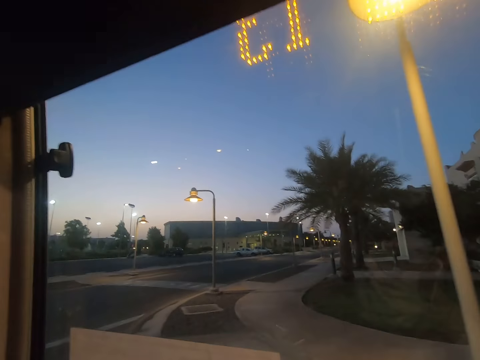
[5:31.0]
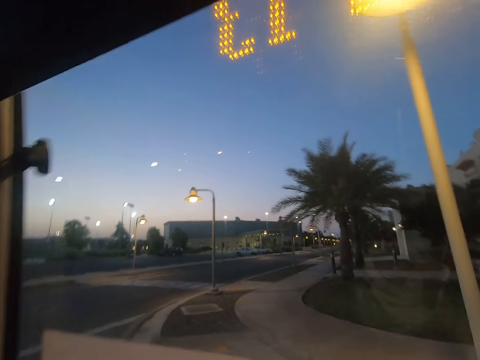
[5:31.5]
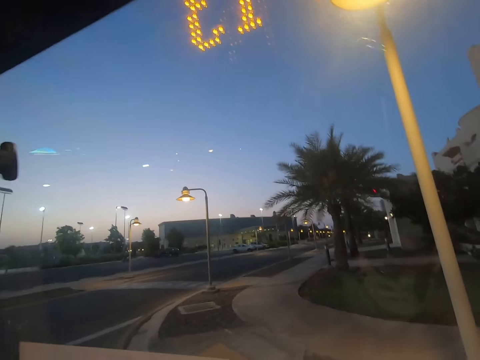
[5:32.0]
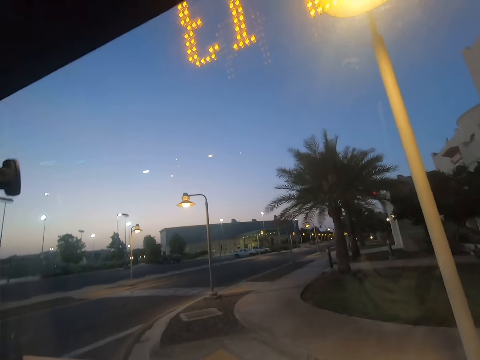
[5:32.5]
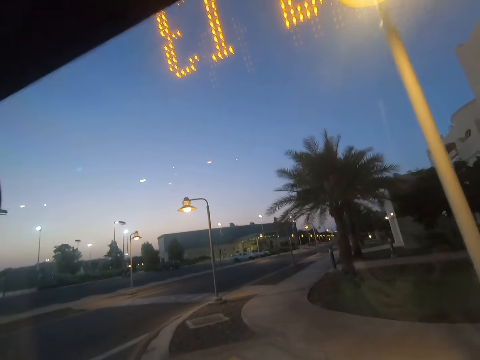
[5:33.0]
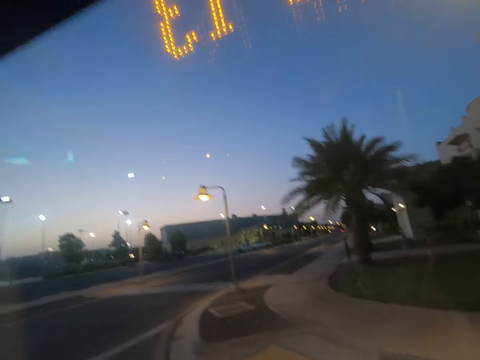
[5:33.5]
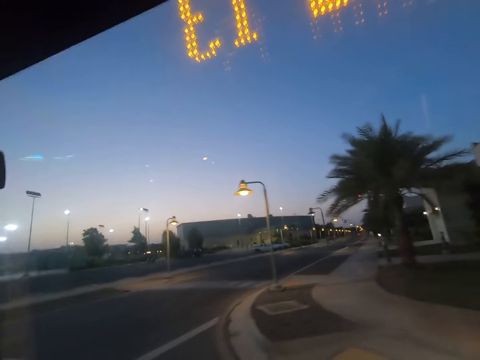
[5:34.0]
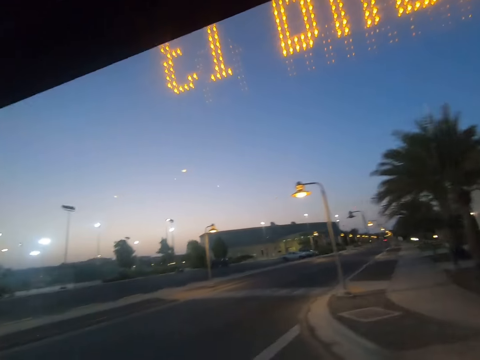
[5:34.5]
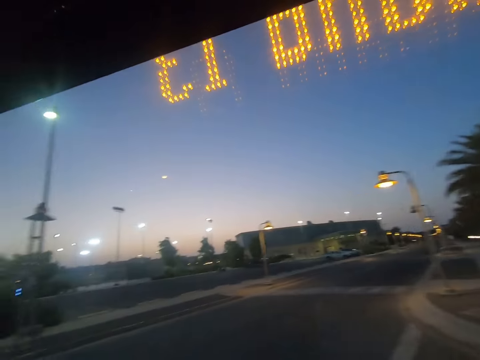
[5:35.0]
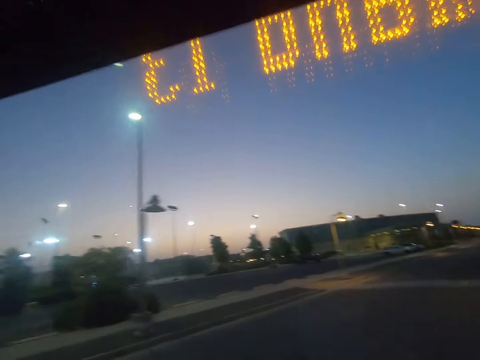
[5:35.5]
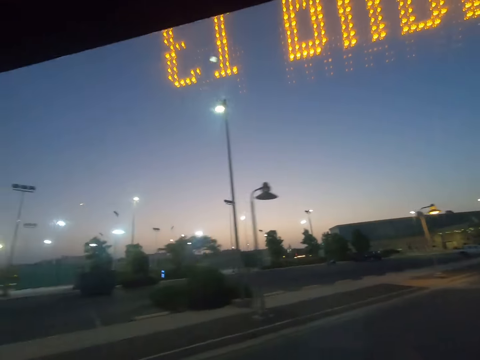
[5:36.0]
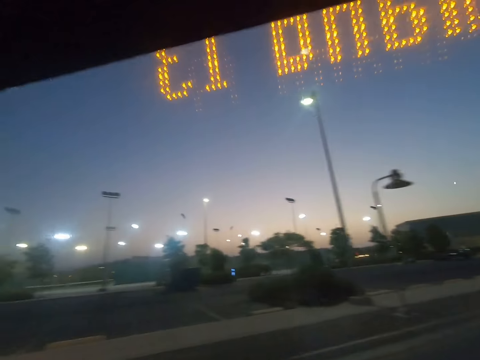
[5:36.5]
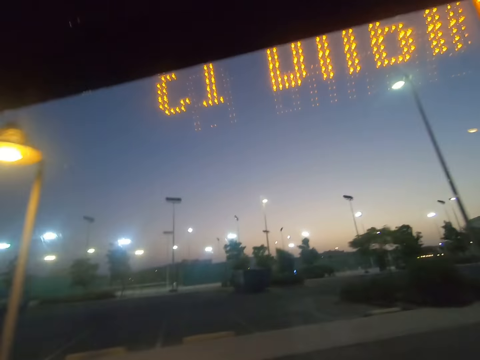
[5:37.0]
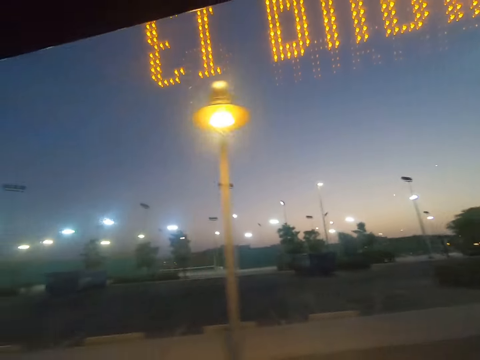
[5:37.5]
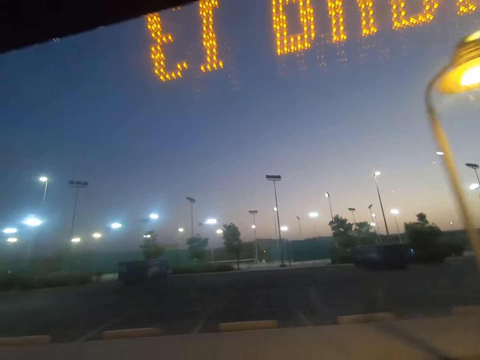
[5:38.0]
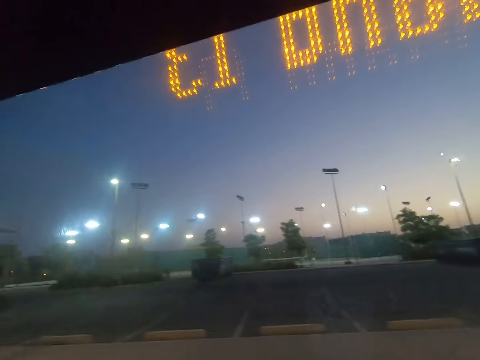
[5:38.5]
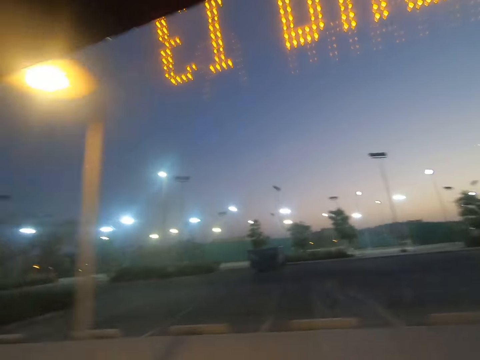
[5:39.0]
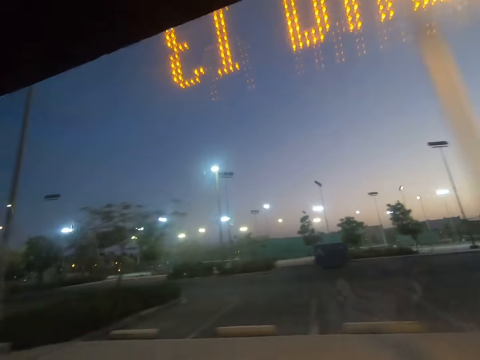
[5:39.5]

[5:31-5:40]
A man stops the bus. The man drives the bus. The camera wearer looks around the road.

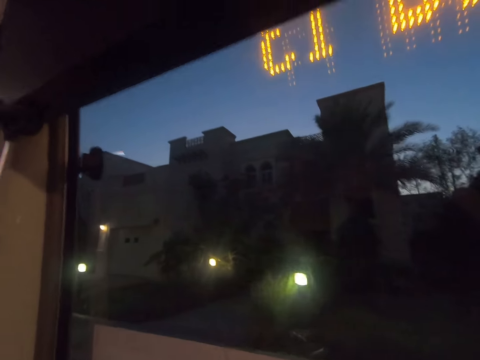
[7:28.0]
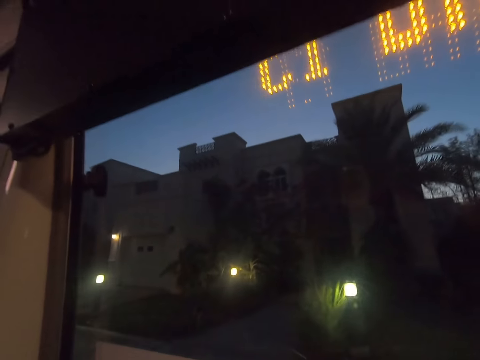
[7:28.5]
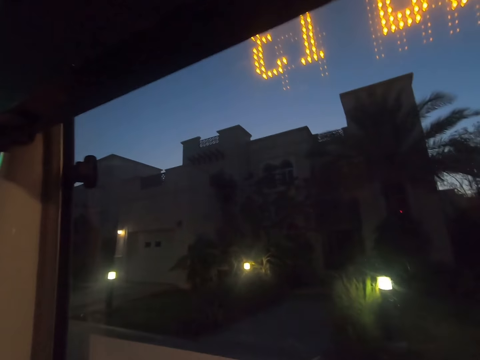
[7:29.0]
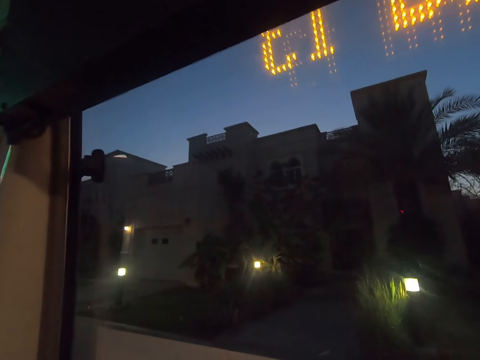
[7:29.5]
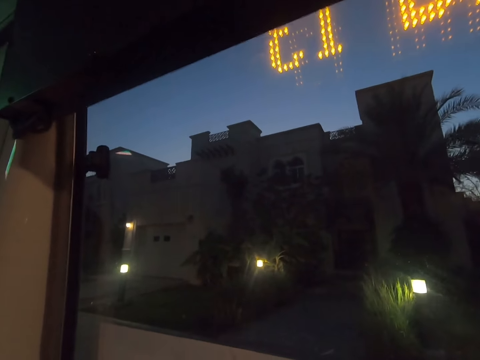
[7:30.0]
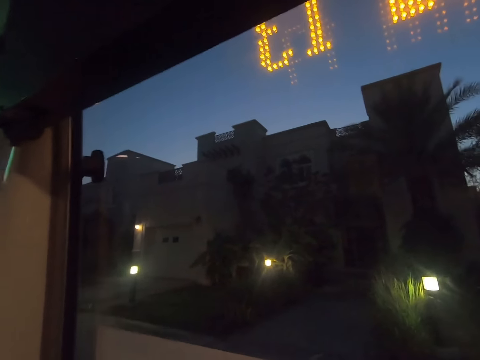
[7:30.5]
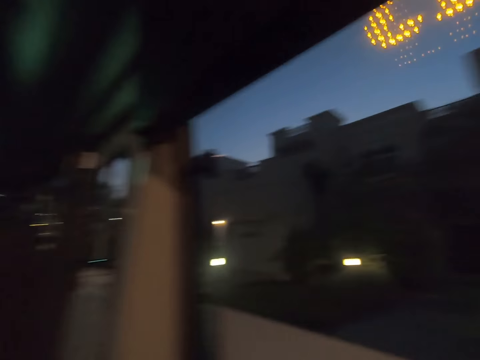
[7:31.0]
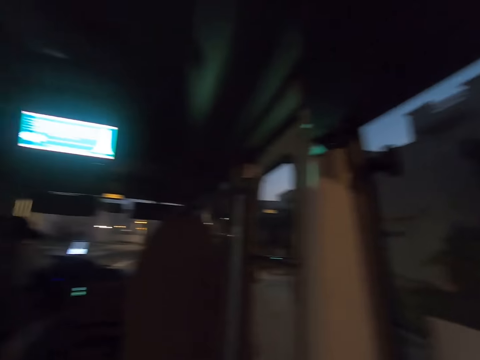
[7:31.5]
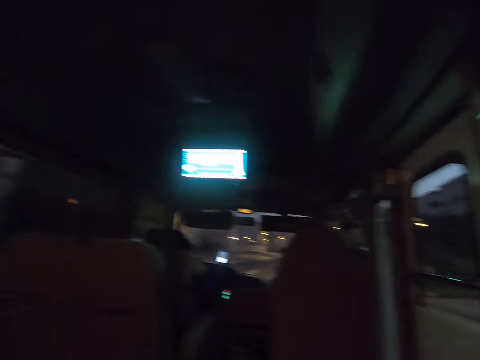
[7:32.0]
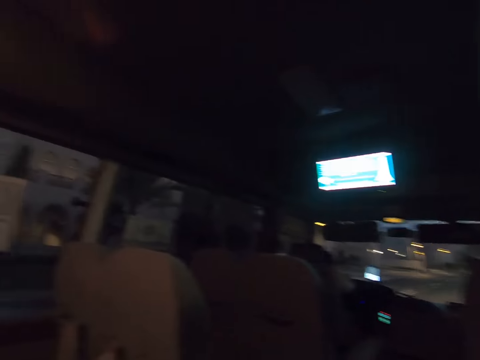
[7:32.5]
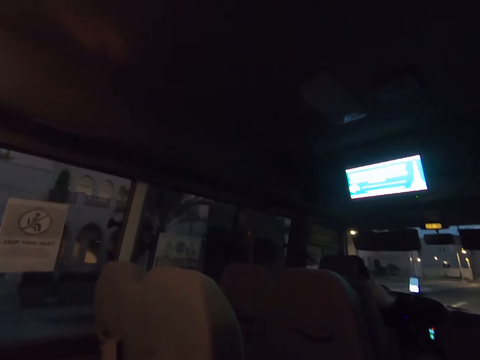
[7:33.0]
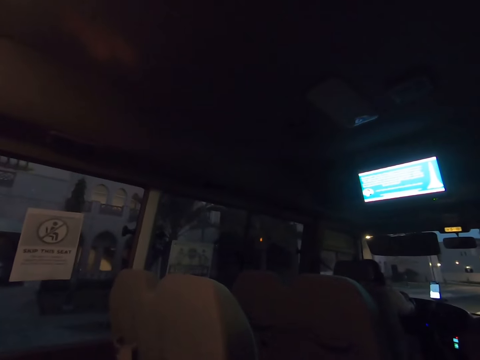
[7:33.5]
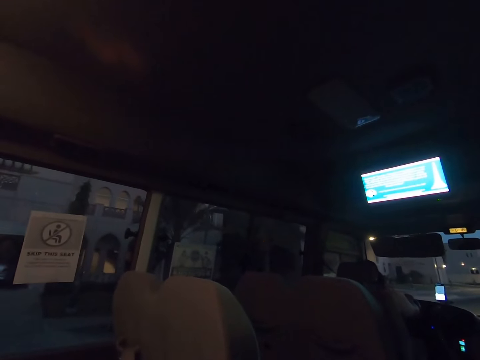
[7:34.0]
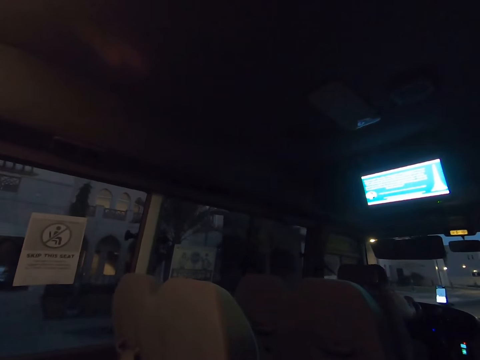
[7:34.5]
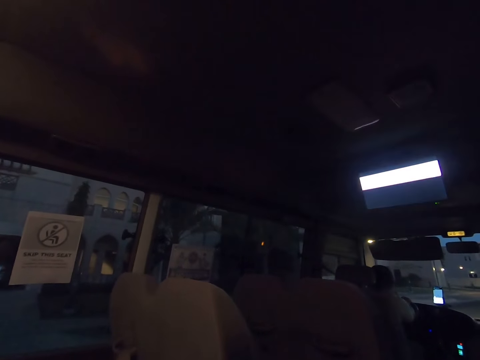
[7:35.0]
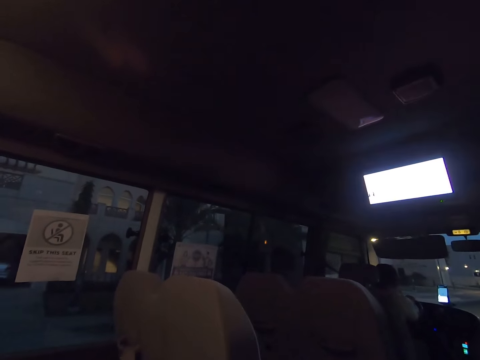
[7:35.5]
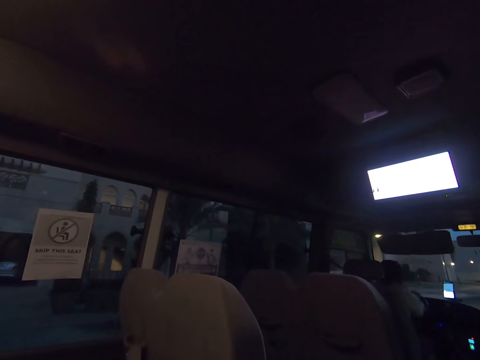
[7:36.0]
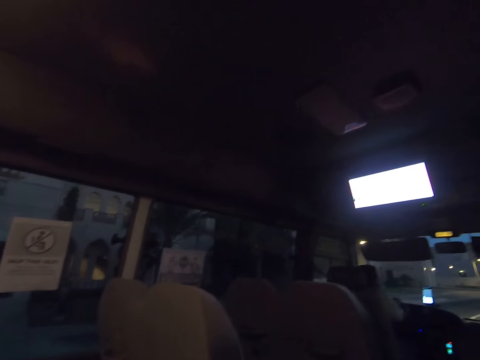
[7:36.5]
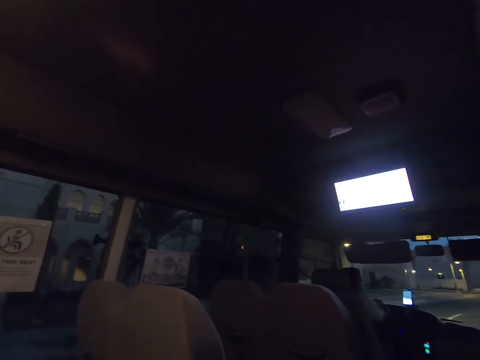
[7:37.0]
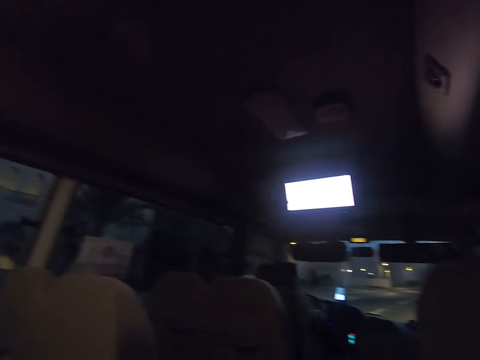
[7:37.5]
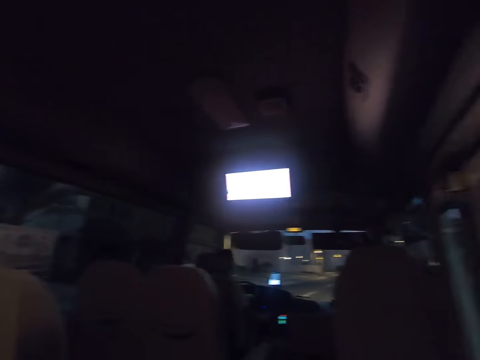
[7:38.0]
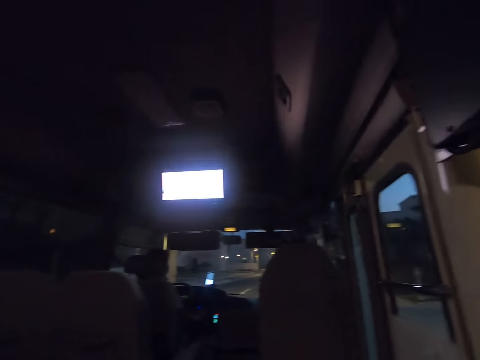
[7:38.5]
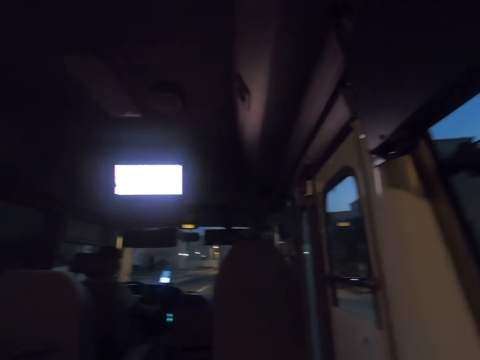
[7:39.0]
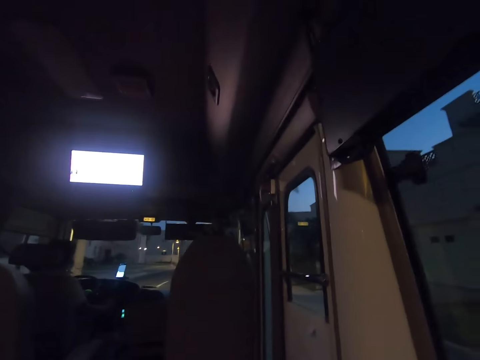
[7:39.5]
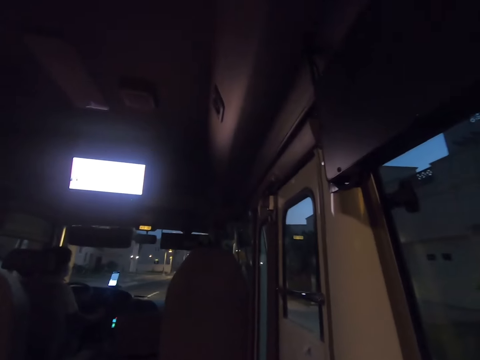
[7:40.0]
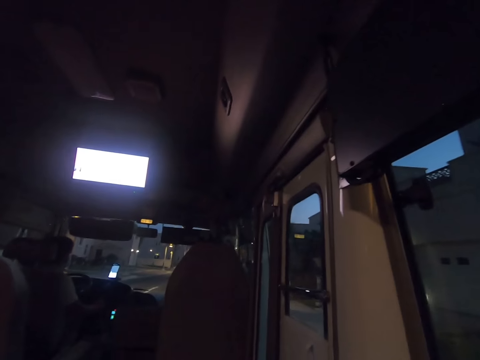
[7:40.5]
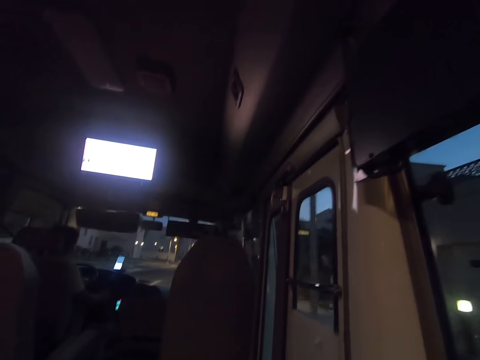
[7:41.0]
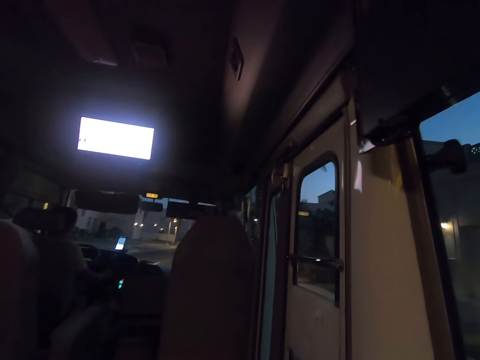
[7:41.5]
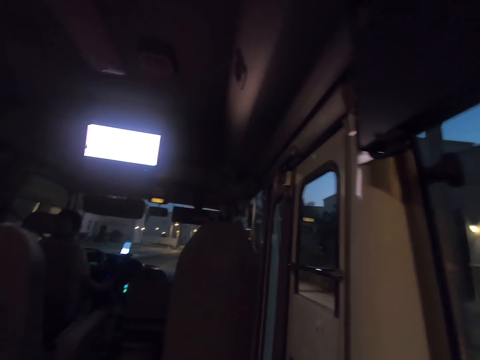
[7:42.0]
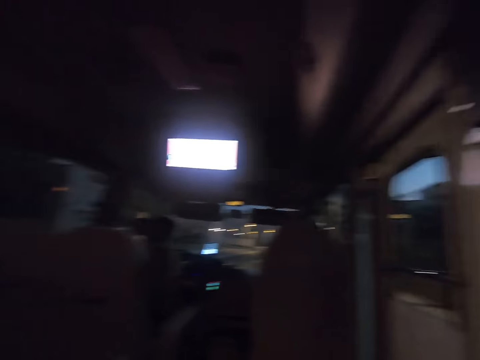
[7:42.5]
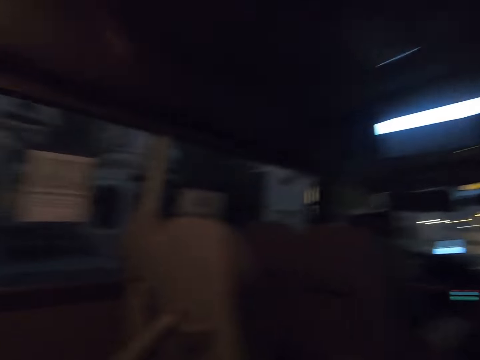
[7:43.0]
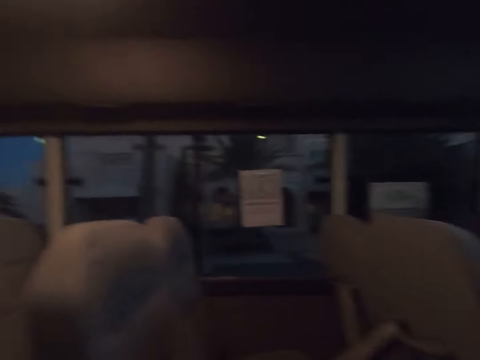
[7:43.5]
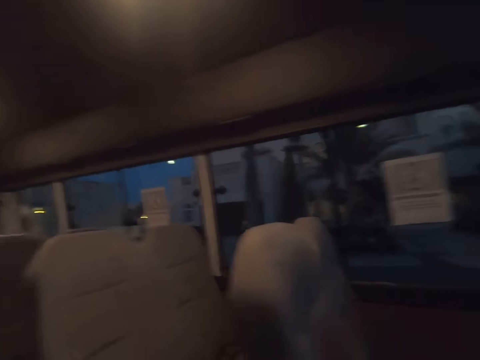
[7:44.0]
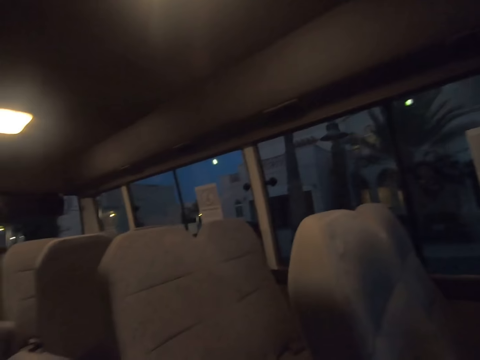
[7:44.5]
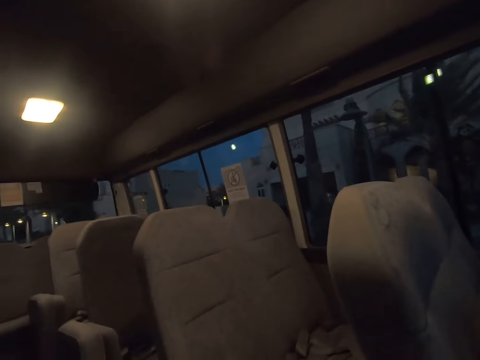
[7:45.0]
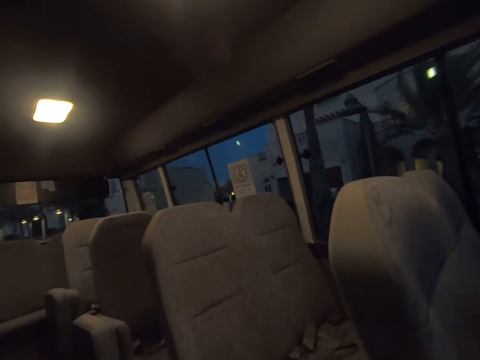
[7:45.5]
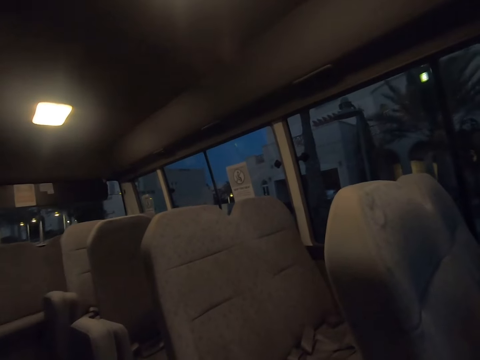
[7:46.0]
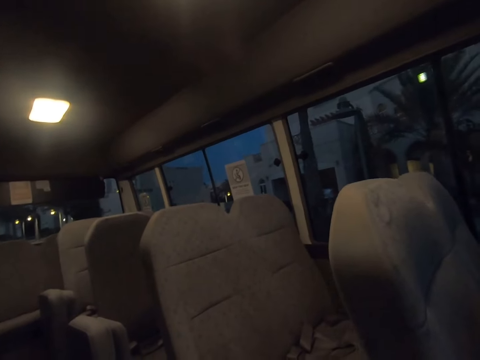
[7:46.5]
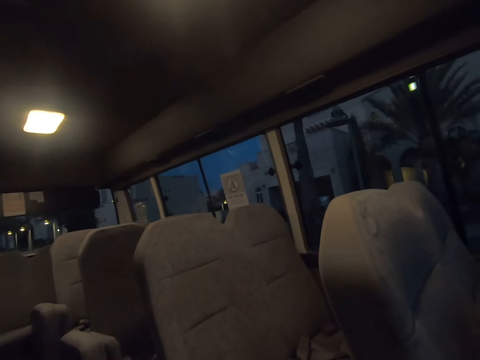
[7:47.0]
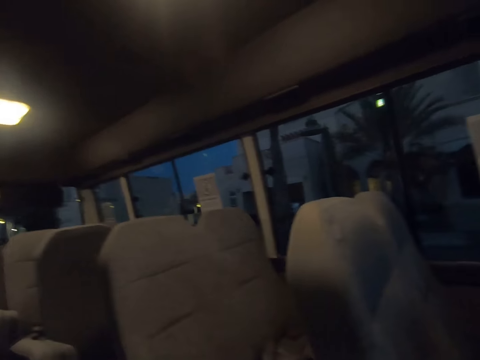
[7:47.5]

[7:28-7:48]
A man stops the bus. The camera wearer looks around the bus. The man drives the bus. The camera wearer looks around the bus.
